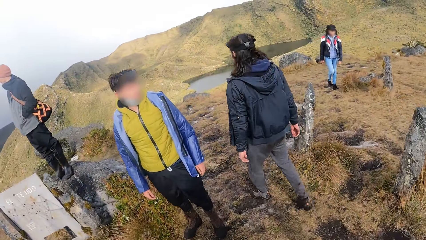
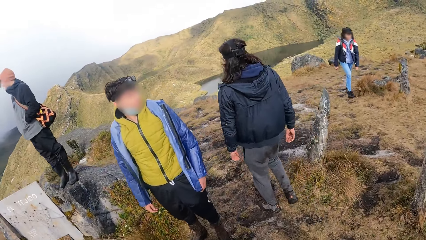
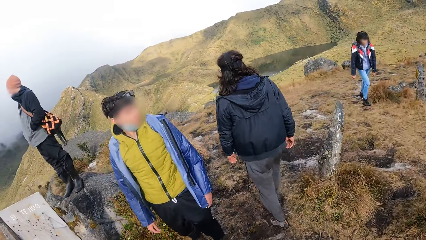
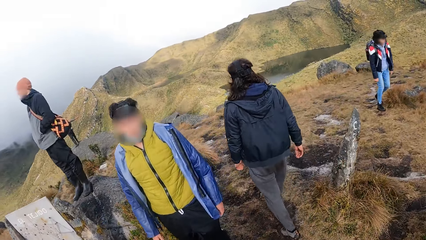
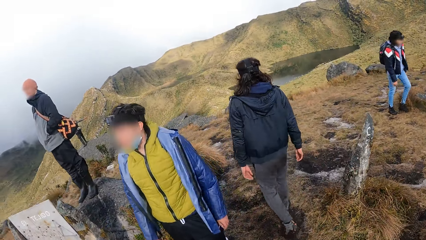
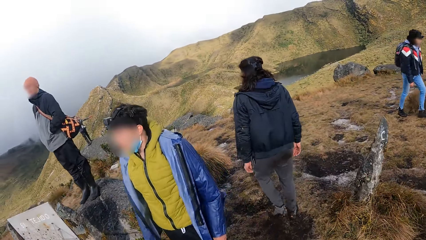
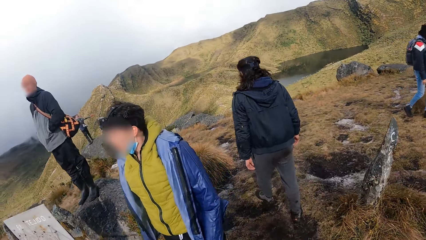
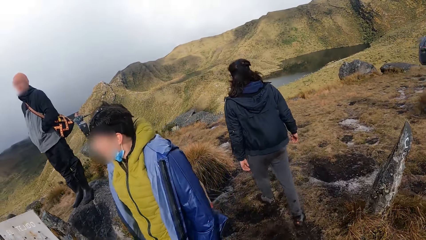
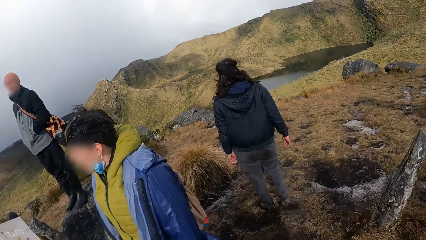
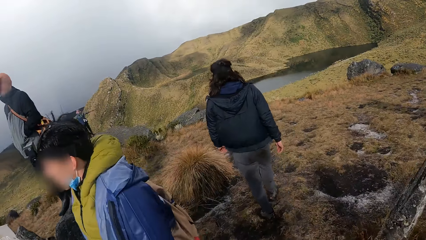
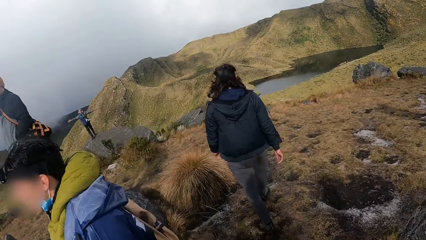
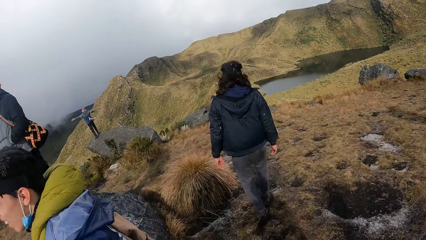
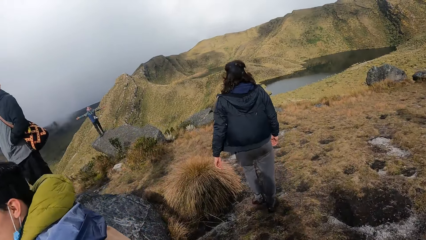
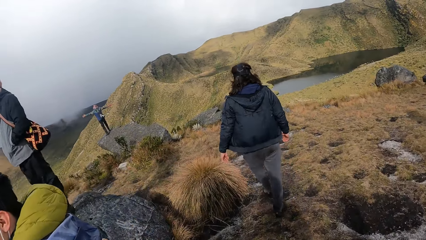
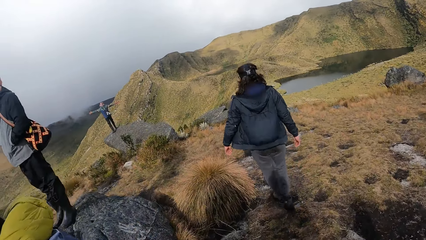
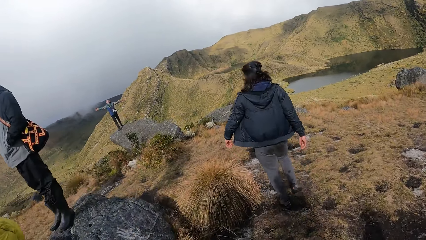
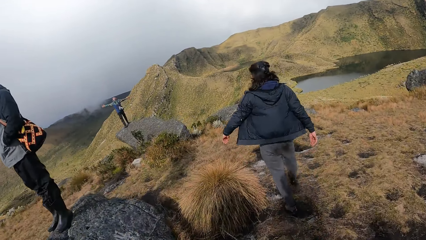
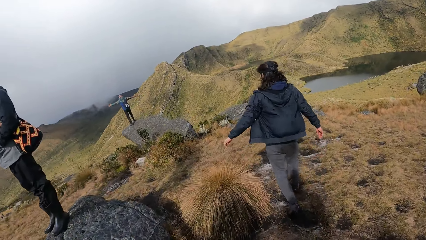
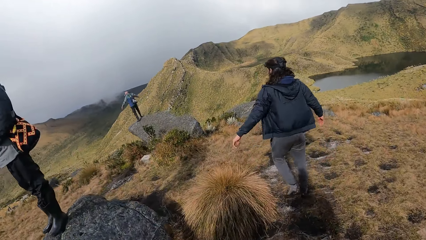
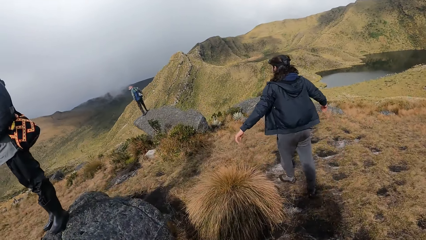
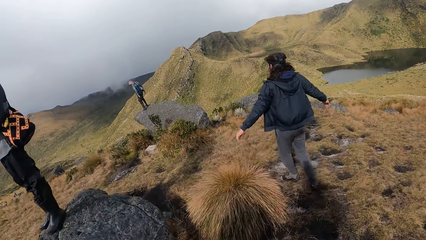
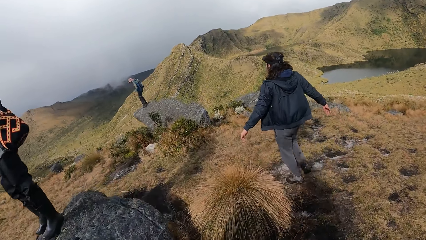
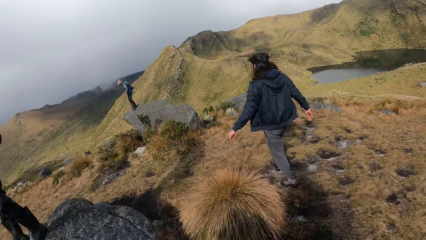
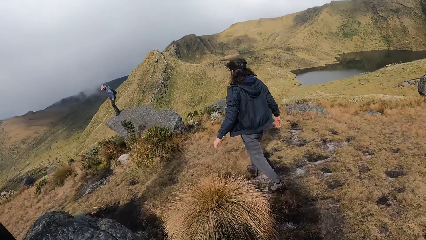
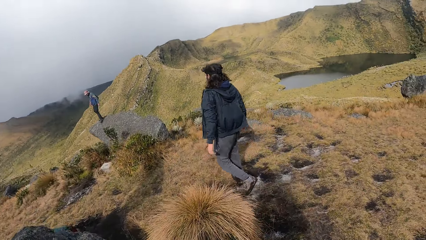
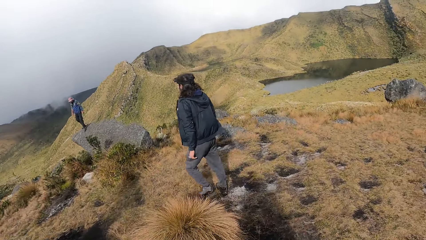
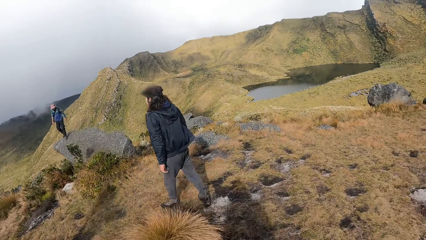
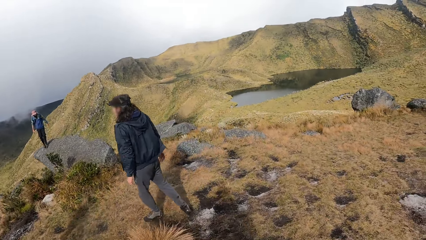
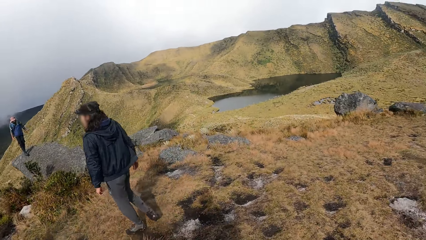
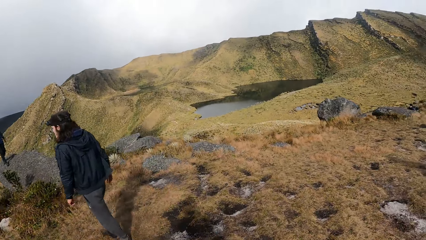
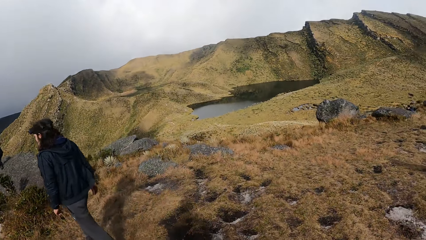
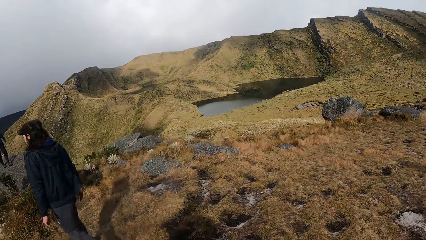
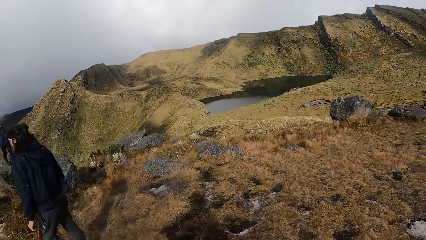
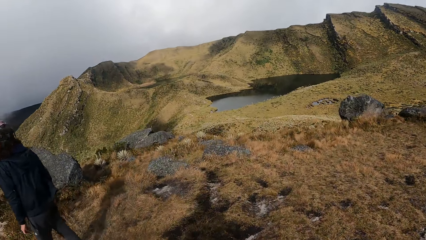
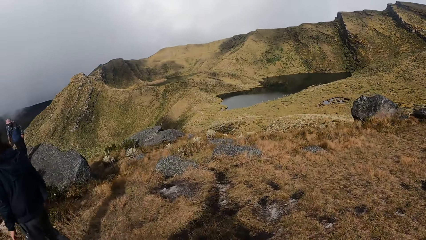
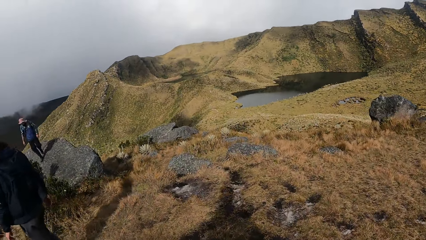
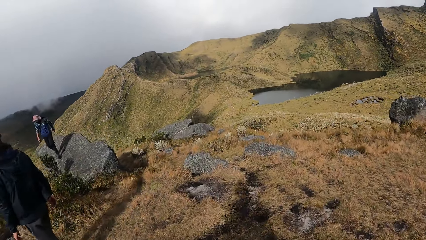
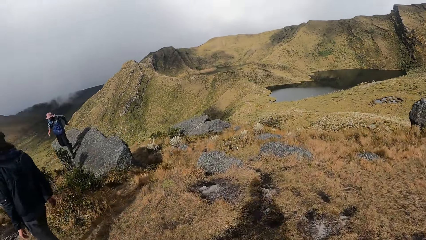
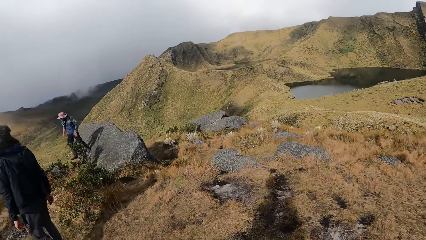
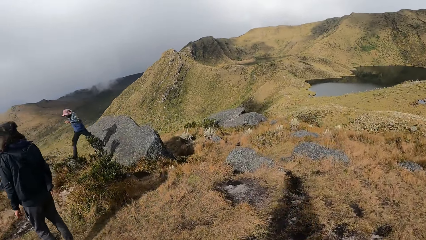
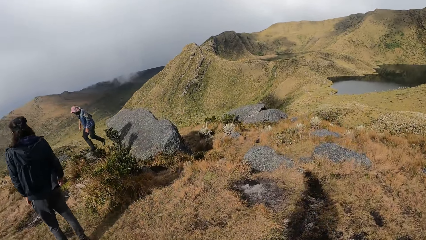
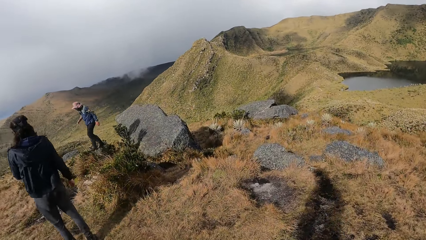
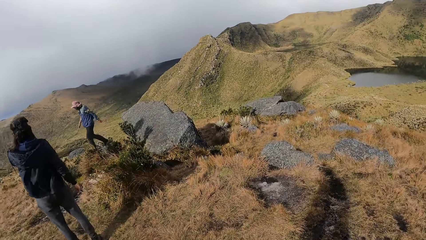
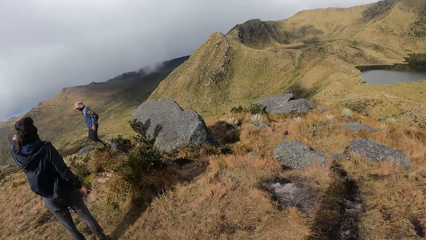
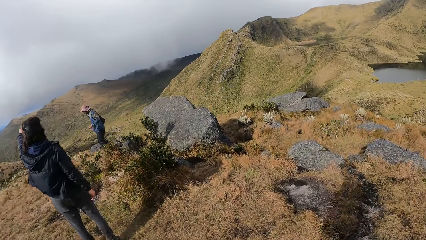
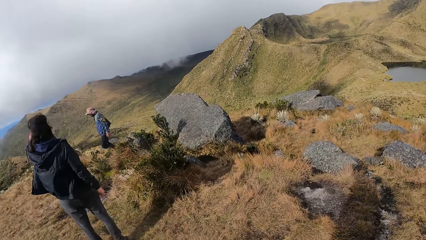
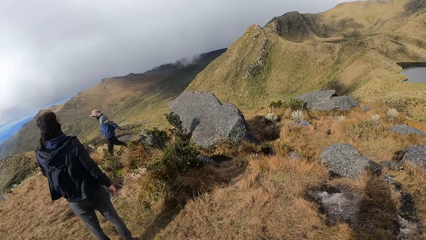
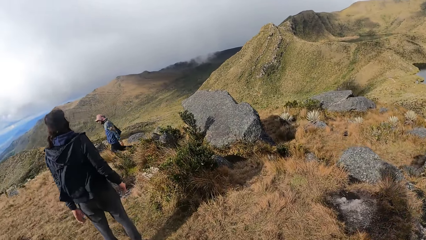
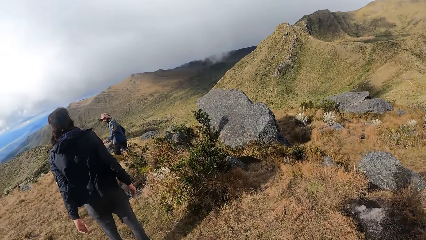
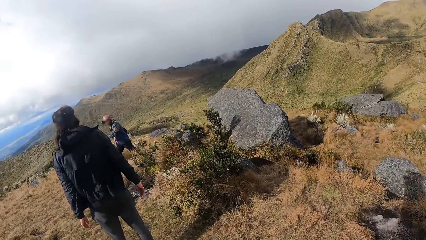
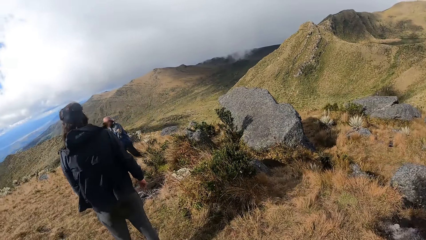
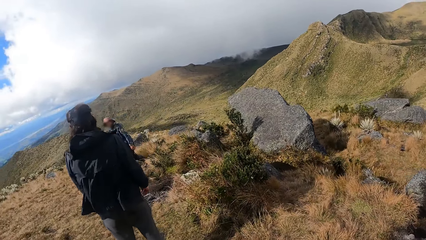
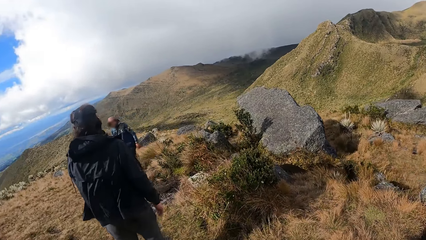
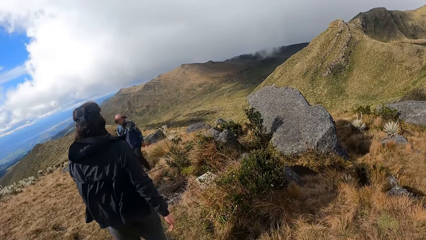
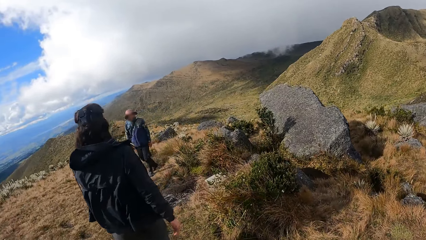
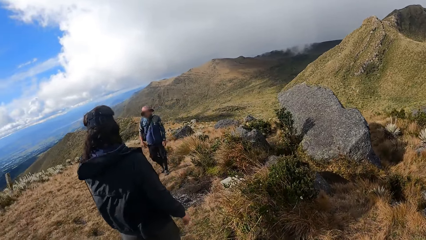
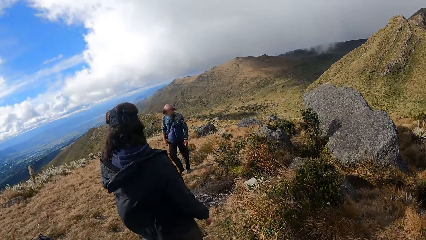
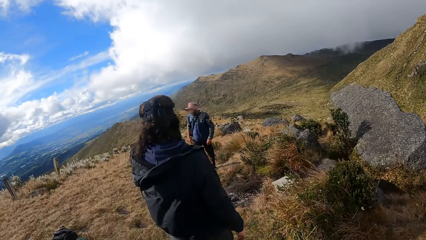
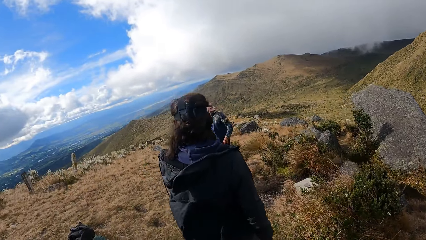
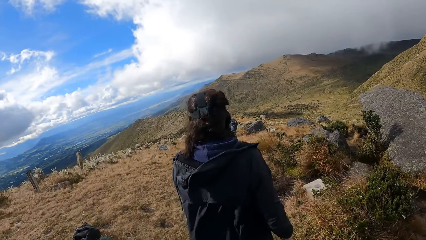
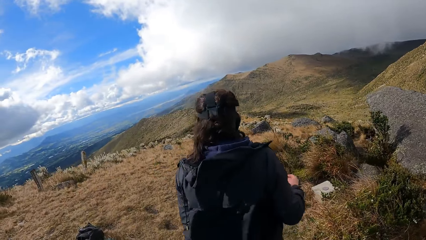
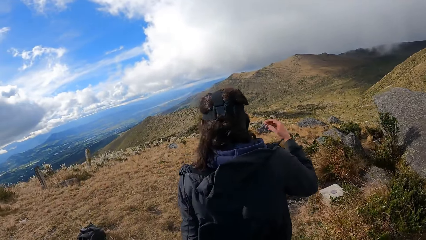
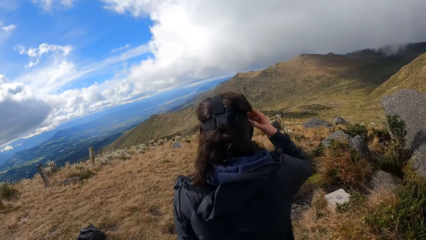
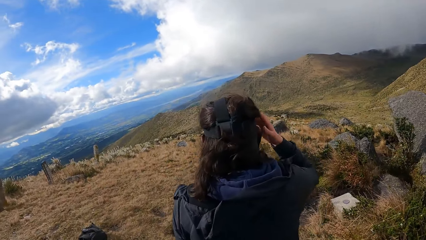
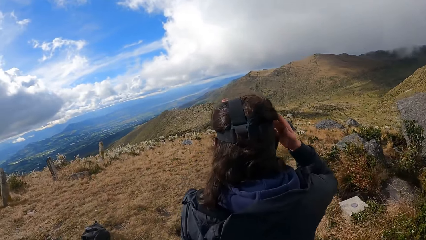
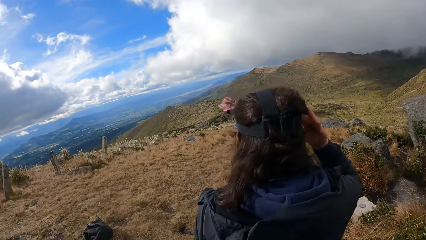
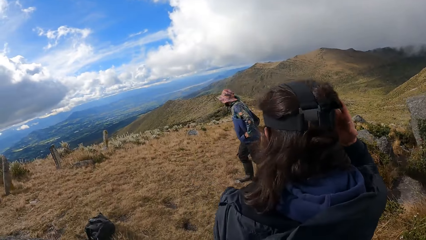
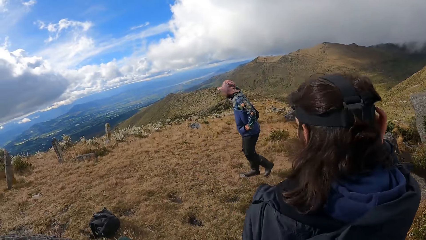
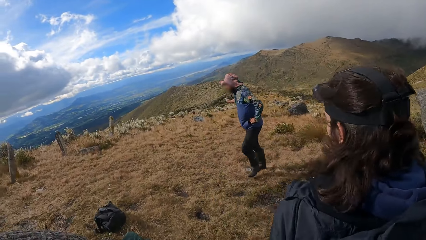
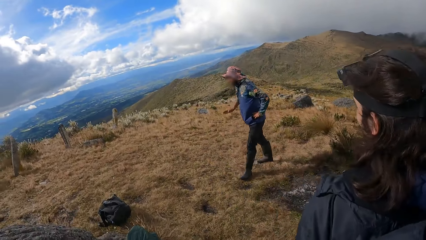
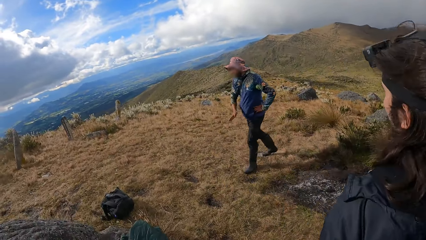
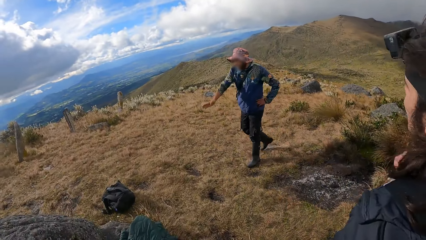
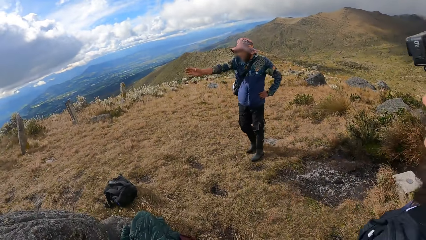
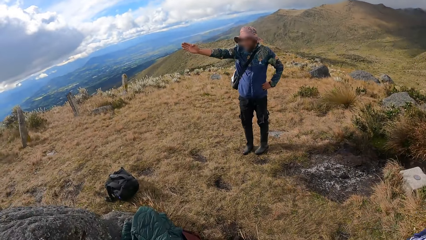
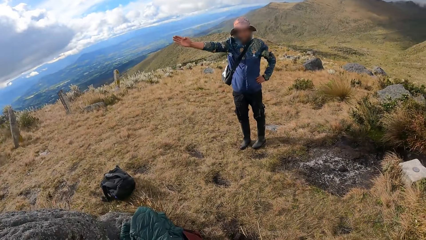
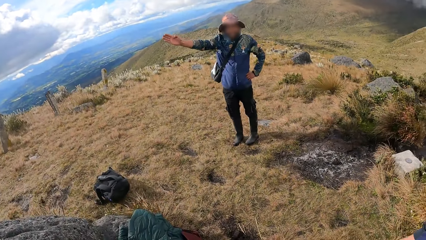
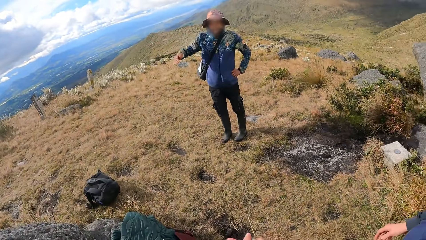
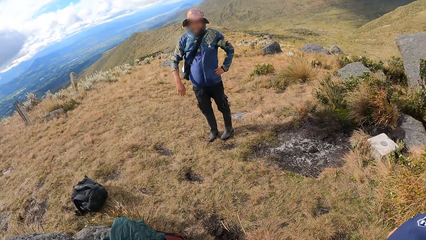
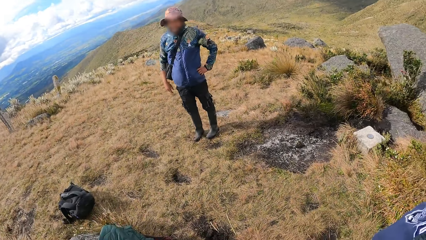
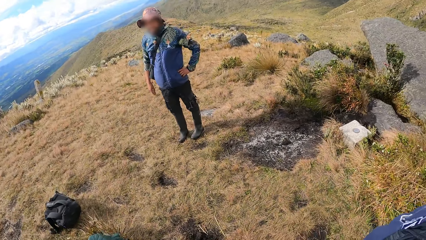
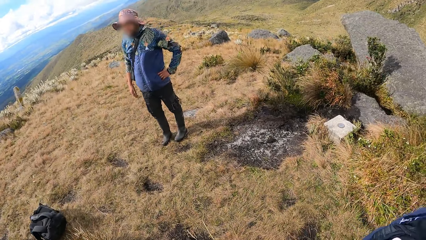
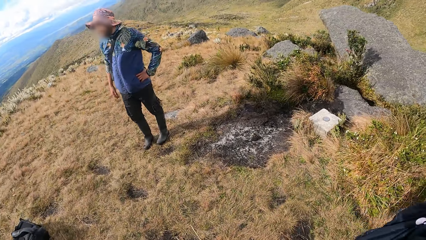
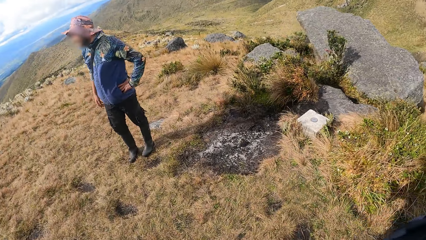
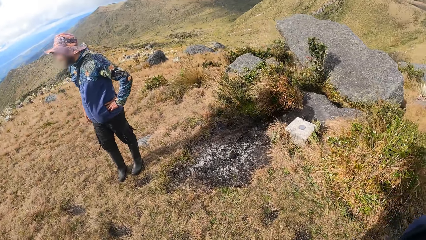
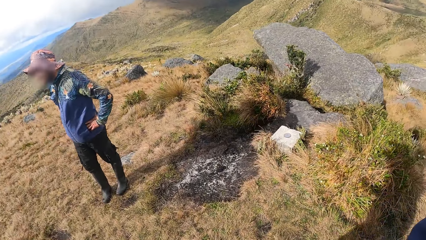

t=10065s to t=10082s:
A person walks around. The person talks to another person.
